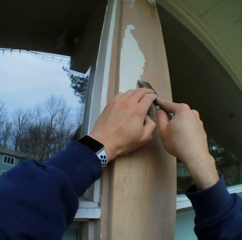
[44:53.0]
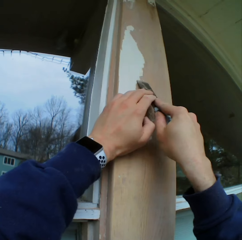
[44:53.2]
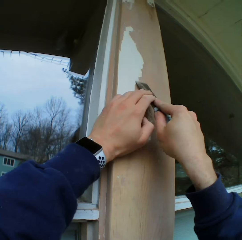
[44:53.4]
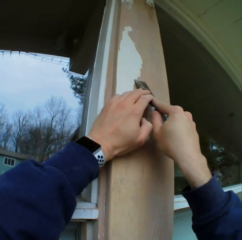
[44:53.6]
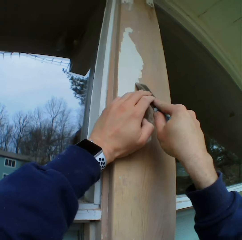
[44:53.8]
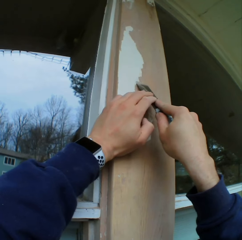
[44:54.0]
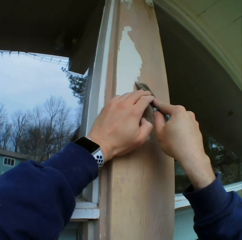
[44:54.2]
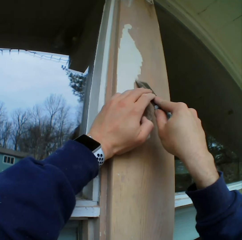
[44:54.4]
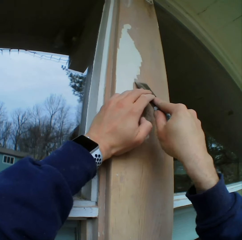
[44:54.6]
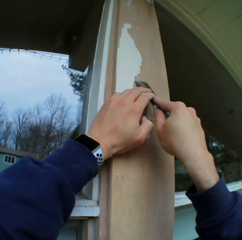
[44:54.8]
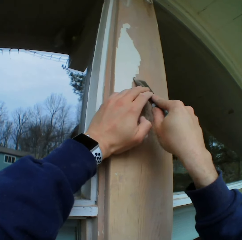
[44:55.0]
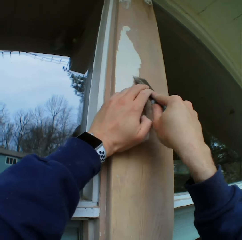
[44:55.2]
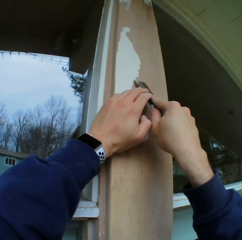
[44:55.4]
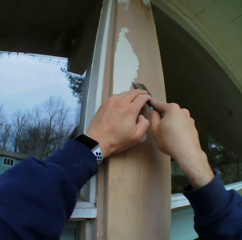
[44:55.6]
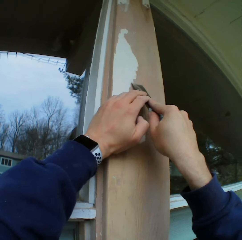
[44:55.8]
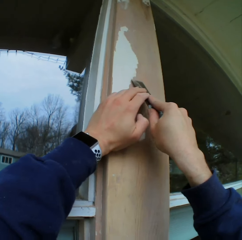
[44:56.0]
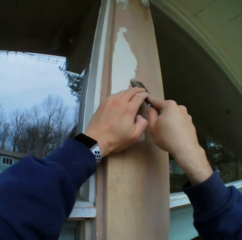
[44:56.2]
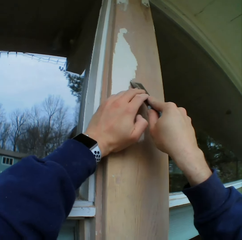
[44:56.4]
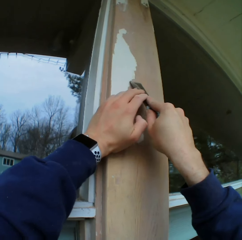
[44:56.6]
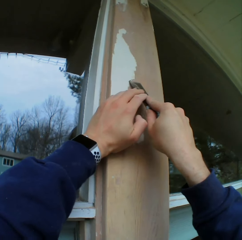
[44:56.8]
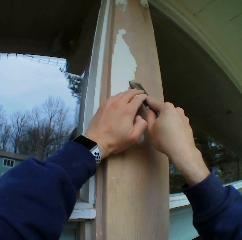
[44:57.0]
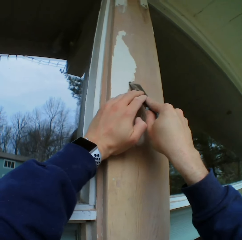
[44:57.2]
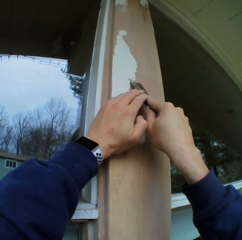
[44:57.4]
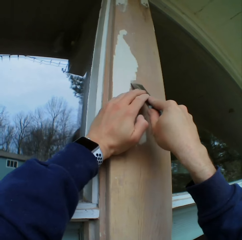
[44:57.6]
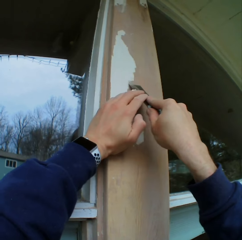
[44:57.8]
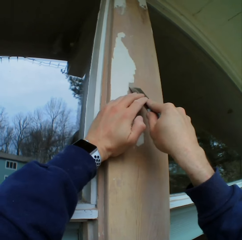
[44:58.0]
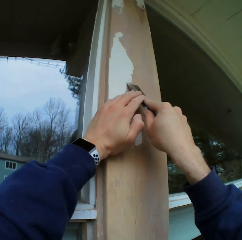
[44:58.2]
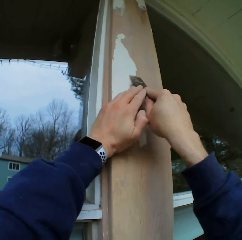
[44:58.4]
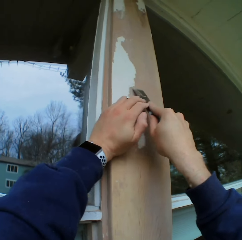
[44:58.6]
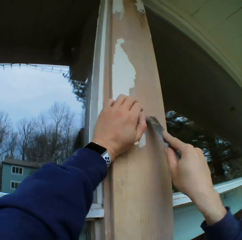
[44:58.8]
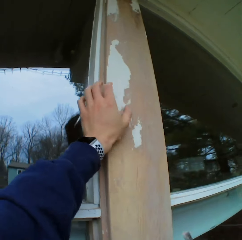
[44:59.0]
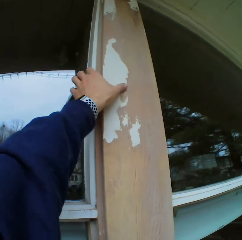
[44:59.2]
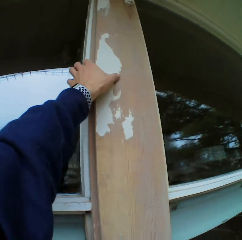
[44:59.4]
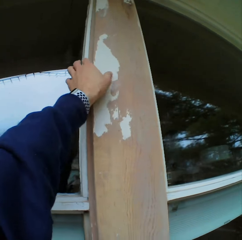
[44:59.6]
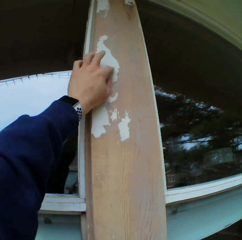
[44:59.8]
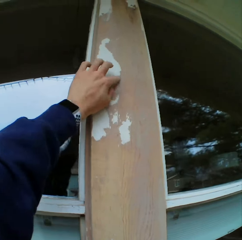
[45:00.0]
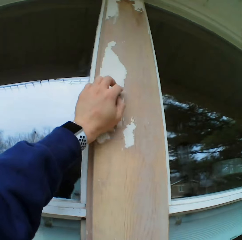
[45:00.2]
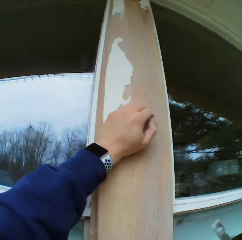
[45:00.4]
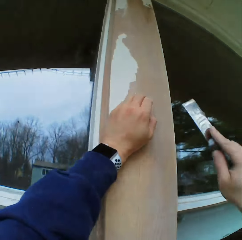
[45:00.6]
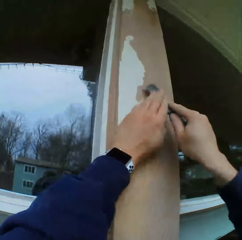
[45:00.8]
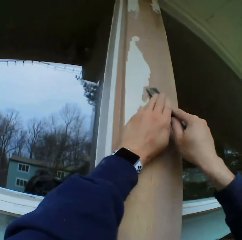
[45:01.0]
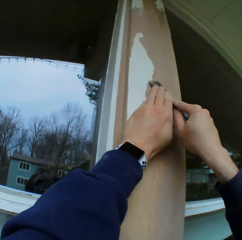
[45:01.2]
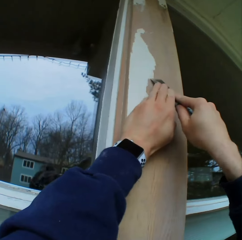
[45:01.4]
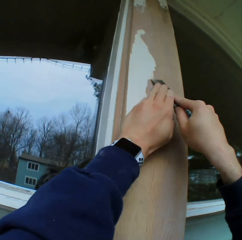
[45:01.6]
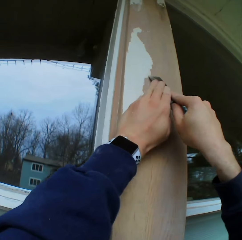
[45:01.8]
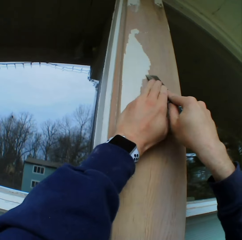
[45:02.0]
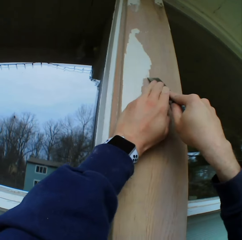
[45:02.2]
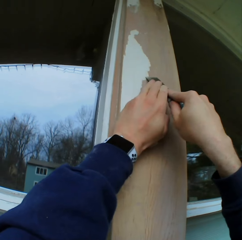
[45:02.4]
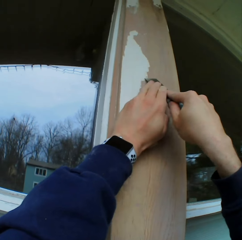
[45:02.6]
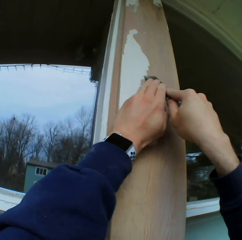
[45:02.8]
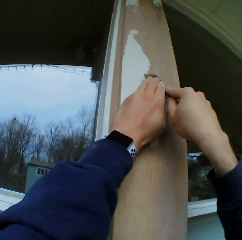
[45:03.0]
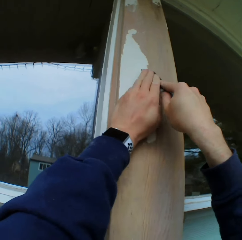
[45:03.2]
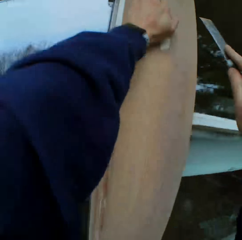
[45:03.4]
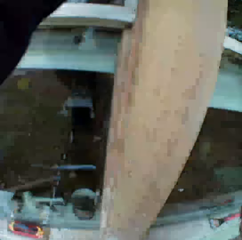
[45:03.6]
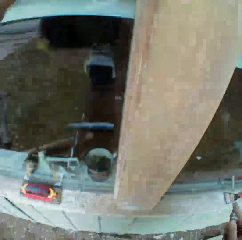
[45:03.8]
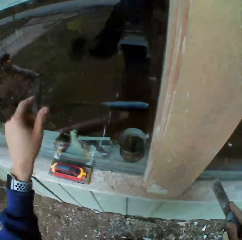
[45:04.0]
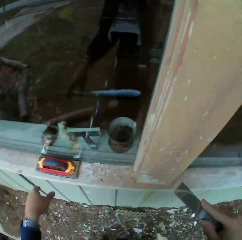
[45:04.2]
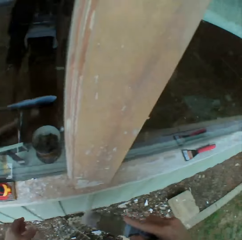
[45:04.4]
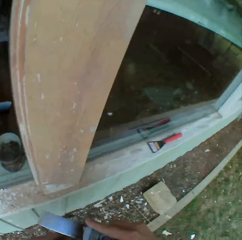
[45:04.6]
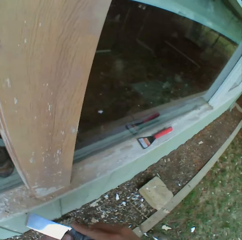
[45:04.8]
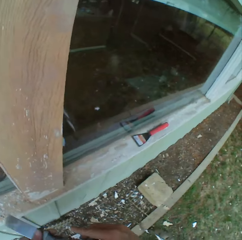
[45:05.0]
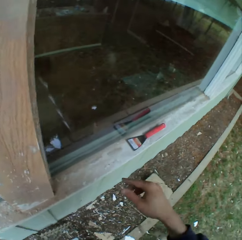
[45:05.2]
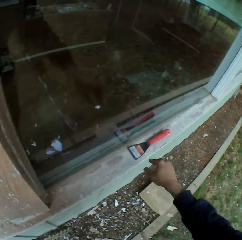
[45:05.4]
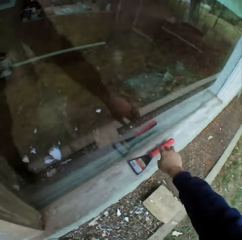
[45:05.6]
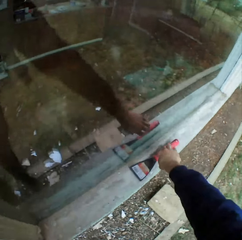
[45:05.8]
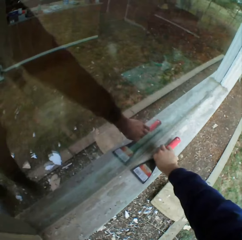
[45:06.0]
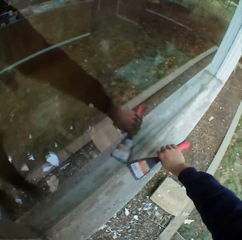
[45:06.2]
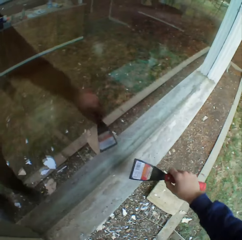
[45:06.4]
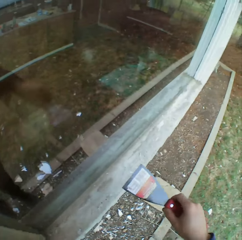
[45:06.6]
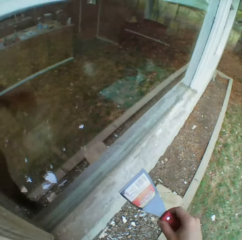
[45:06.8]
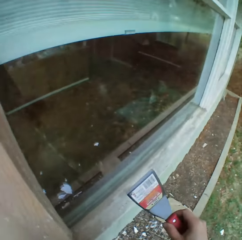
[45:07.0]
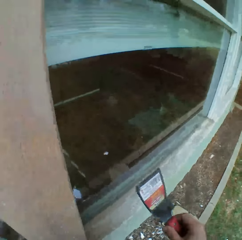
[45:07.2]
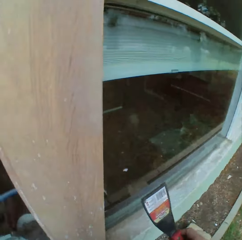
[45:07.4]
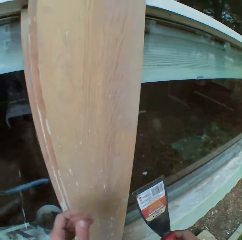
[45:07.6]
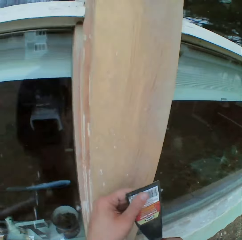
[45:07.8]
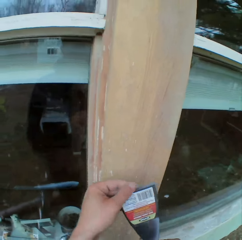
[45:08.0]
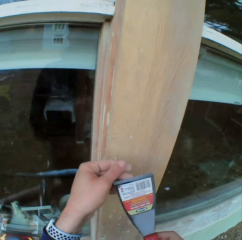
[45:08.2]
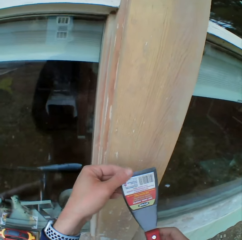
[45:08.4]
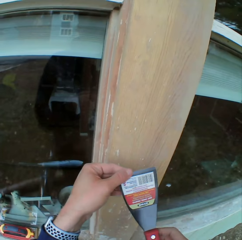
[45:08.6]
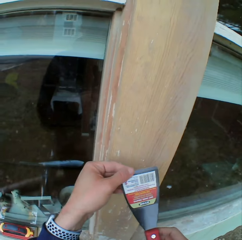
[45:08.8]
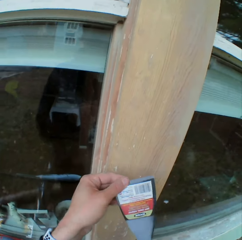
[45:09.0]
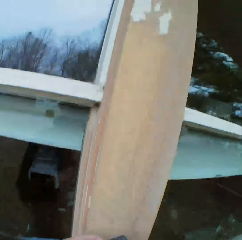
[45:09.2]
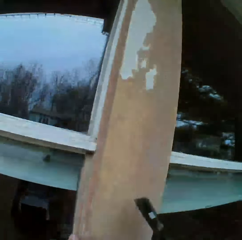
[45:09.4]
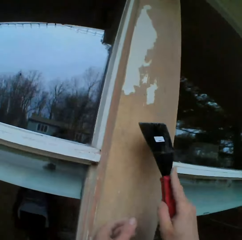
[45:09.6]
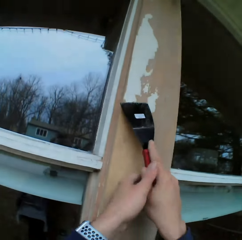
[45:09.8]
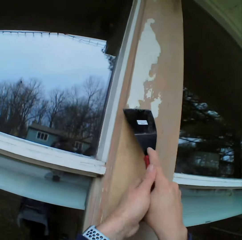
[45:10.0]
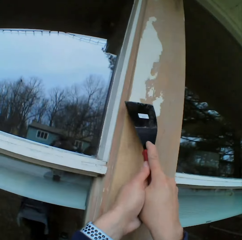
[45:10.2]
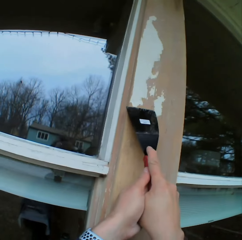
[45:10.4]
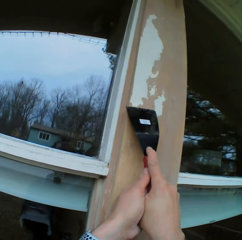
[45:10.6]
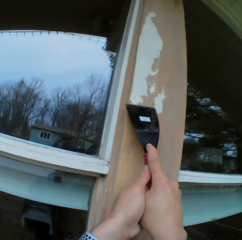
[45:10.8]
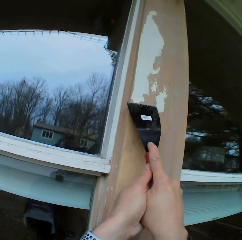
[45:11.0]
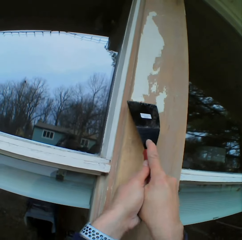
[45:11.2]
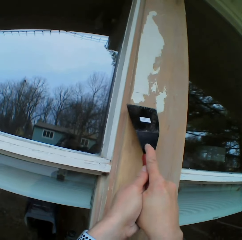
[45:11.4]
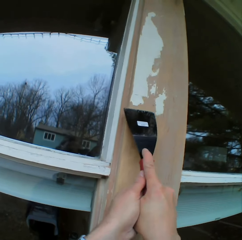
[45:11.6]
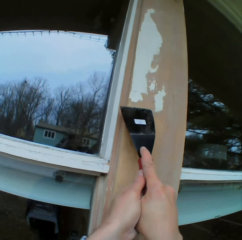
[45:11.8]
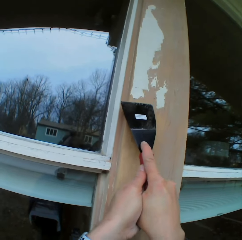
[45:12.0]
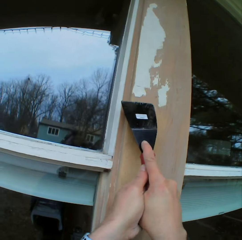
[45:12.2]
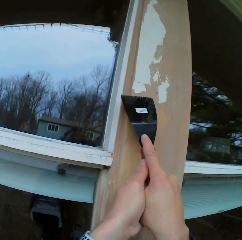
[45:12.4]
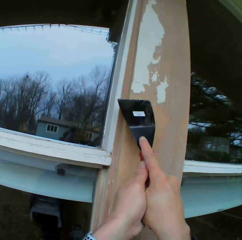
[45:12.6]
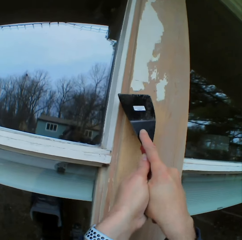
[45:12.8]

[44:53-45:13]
The camera wearer touches the wall with his left hand. He removes the dried paint on the wall with a chisel. He looks down. He takes a scraper. He looks at the scraper. He touches the scraper. He removes the dried paint with the scraper.

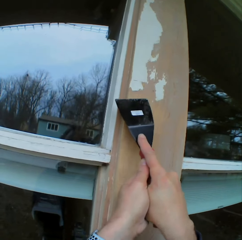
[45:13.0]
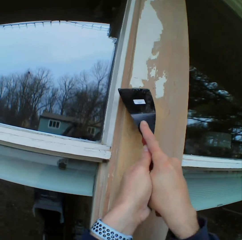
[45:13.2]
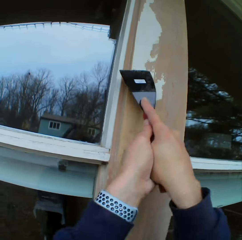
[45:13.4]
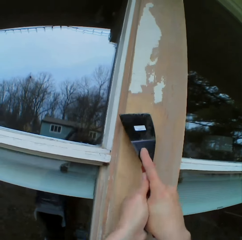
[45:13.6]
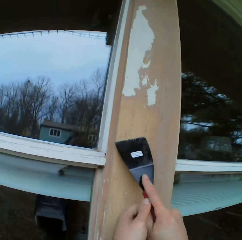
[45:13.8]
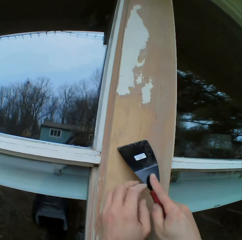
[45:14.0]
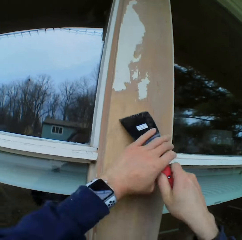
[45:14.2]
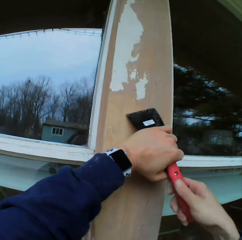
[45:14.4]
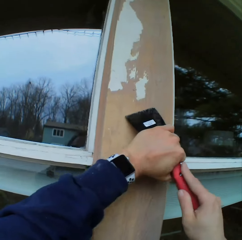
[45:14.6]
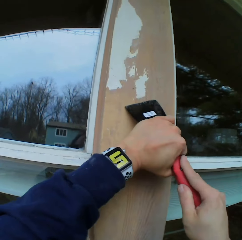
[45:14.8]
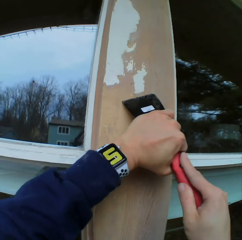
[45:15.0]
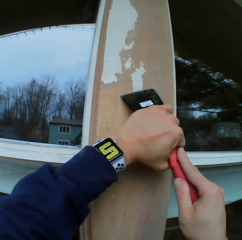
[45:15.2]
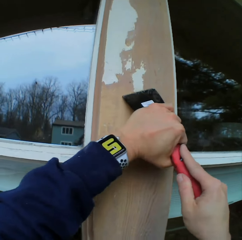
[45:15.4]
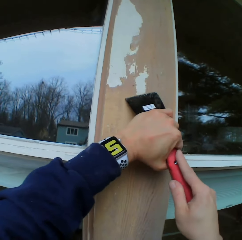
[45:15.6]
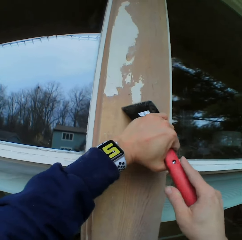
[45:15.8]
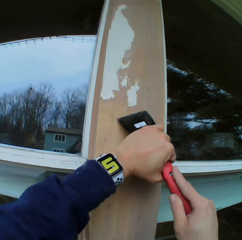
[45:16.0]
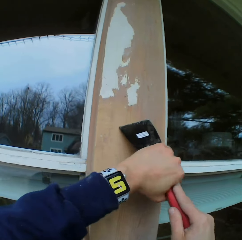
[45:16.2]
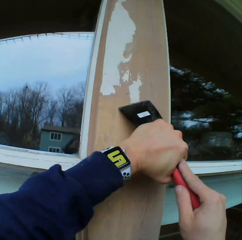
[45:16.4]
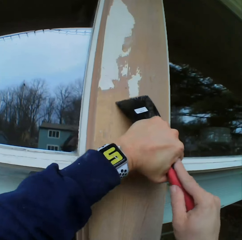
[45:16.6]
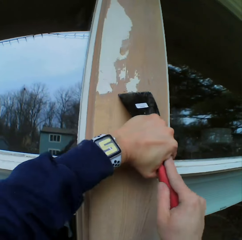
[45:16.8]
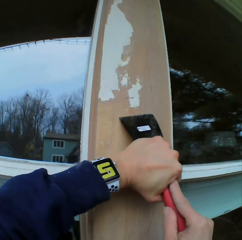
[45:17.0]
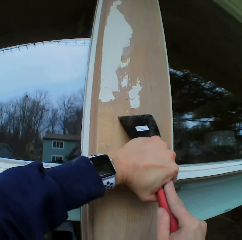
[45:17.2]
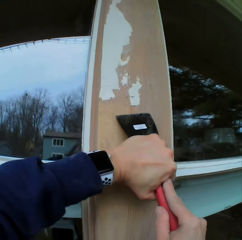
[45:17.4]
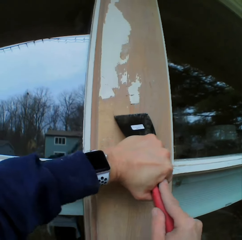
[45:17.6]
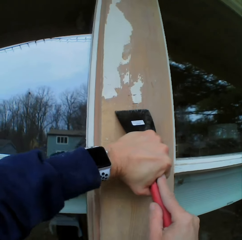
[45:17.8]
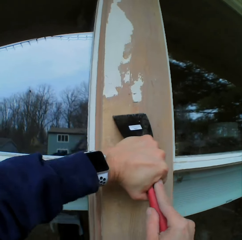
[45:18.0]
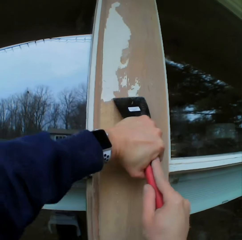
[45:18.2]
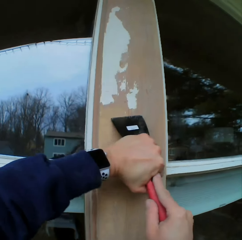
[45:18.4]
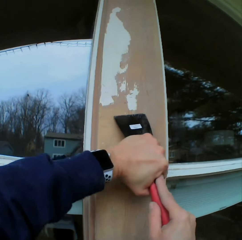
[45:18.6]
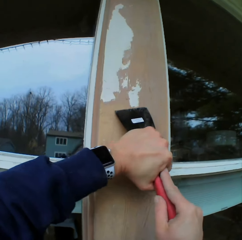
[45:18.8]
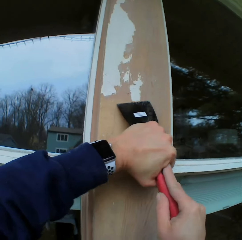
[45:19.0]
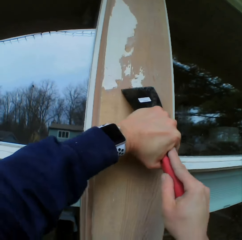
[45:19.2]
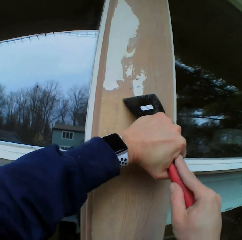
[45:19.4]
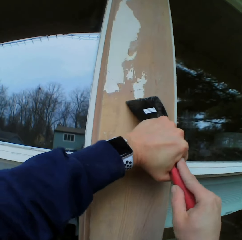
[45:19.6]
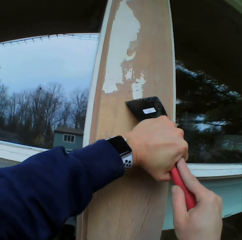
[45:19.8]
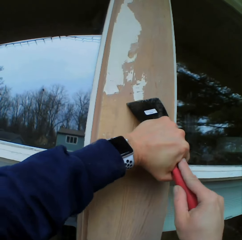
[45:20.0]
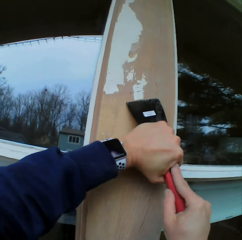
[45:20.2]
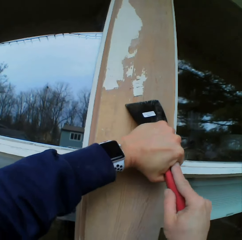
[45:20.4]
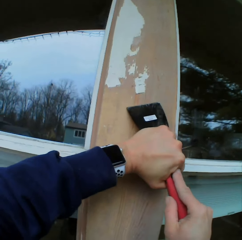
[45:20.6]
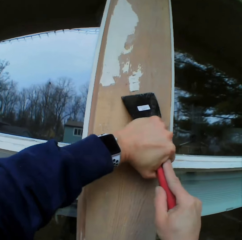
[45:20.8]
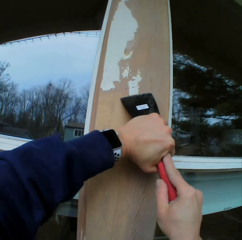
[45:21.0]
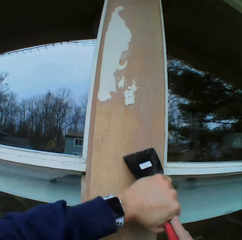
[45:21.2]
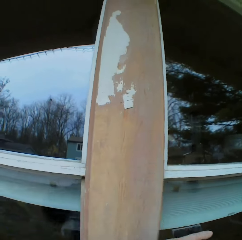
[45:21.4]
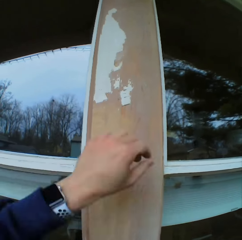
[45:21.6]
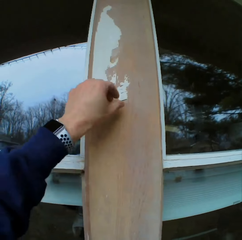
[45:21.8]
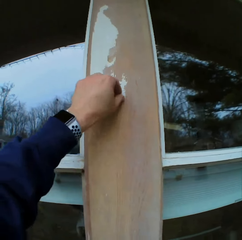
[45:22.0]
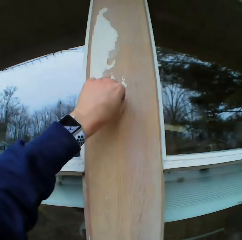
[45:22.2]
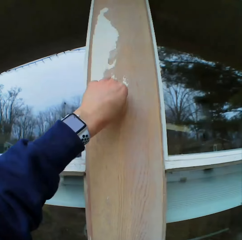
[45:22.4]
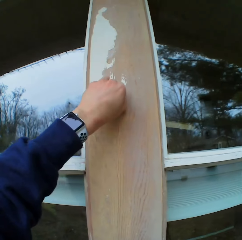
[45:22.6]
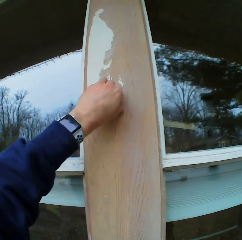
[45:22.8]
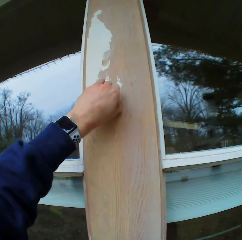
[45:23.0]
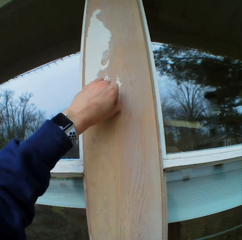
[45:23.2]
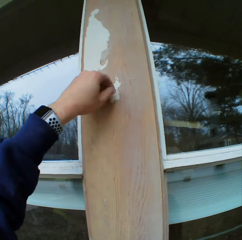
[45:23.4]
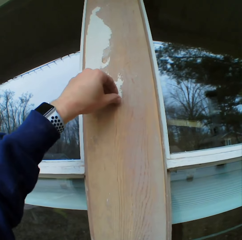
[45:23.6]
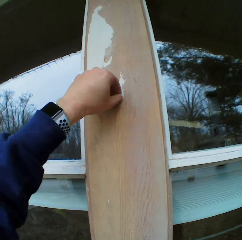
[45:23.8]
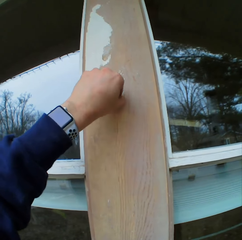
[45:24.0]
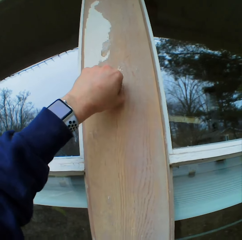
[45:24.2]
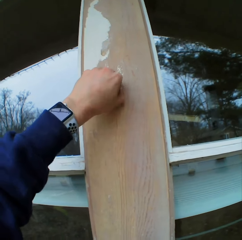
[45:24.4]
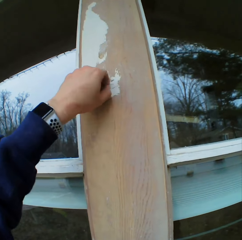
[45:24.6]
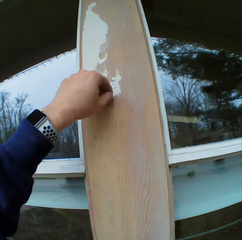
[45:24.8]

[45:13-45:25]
The camera wearer removes the paints on the wooden bar with his left hand.
